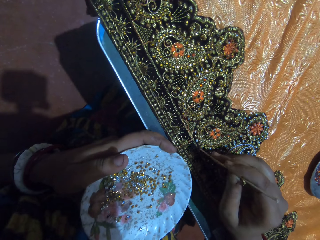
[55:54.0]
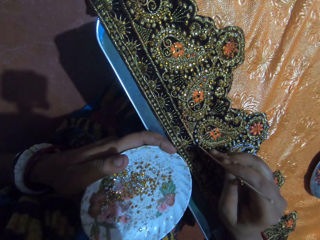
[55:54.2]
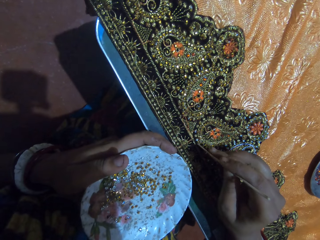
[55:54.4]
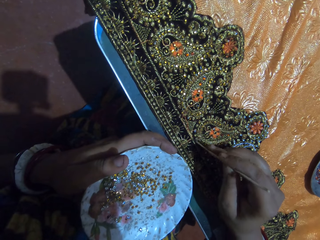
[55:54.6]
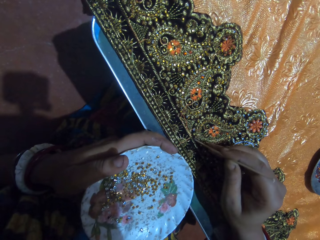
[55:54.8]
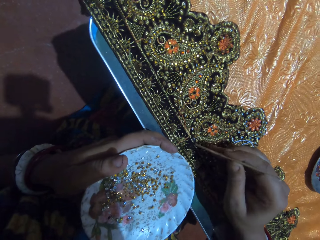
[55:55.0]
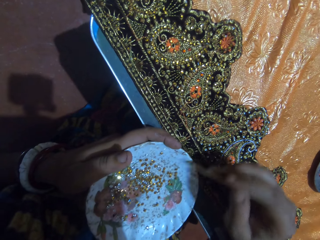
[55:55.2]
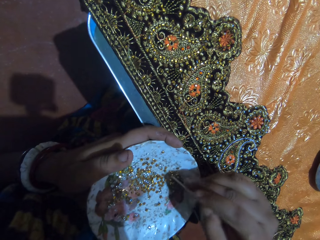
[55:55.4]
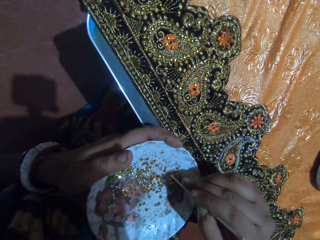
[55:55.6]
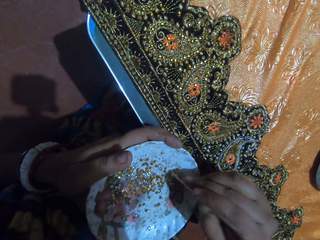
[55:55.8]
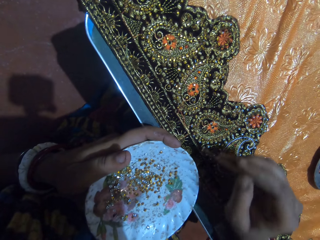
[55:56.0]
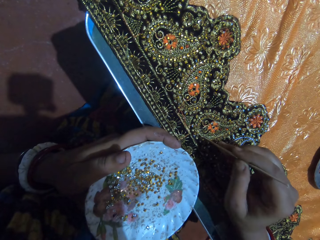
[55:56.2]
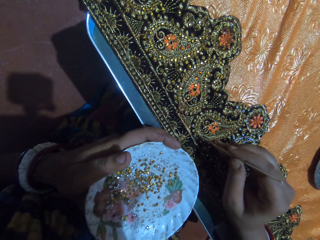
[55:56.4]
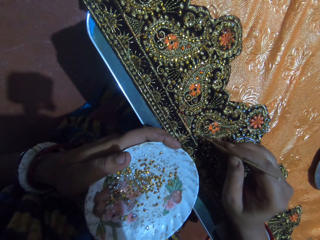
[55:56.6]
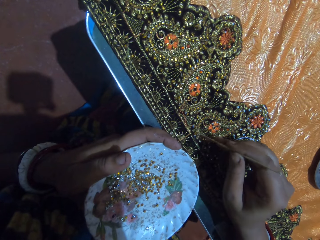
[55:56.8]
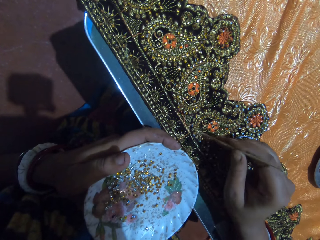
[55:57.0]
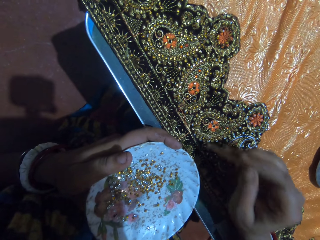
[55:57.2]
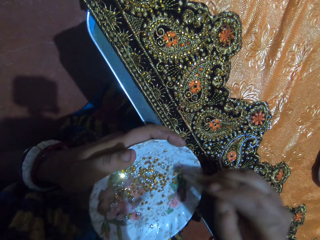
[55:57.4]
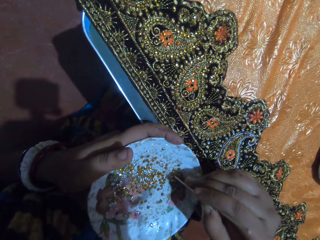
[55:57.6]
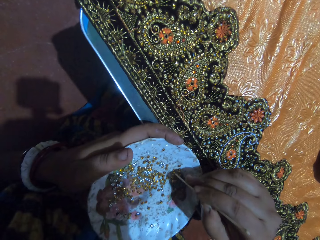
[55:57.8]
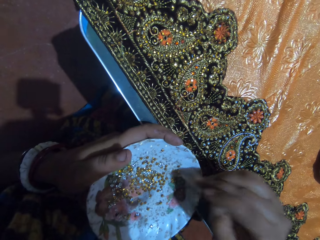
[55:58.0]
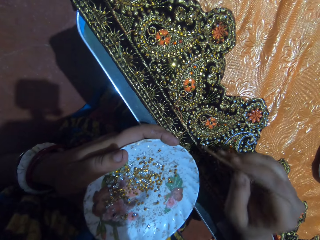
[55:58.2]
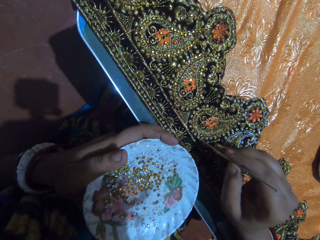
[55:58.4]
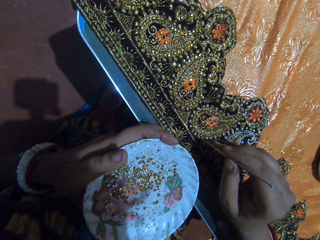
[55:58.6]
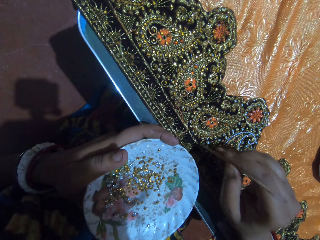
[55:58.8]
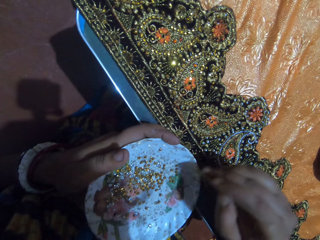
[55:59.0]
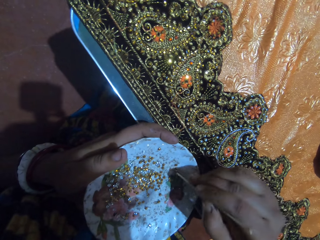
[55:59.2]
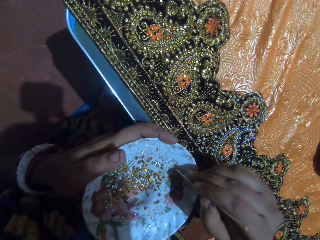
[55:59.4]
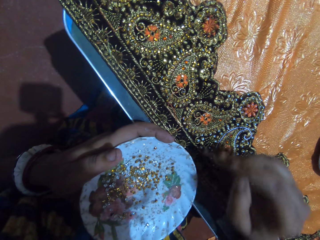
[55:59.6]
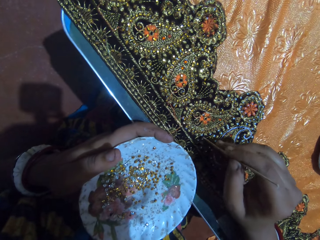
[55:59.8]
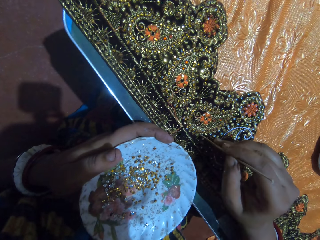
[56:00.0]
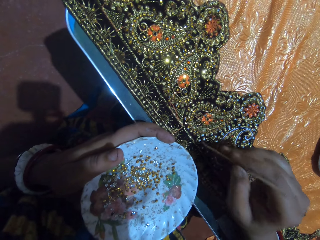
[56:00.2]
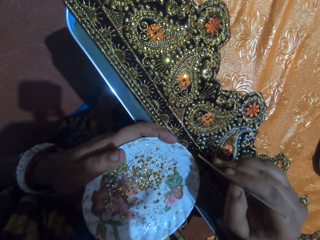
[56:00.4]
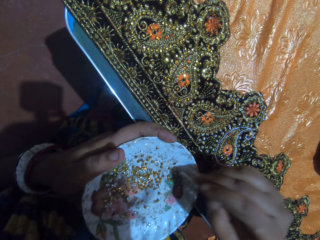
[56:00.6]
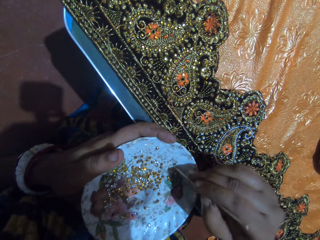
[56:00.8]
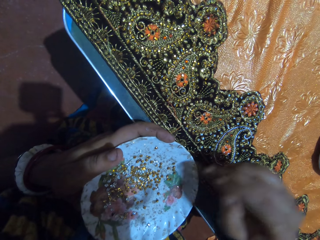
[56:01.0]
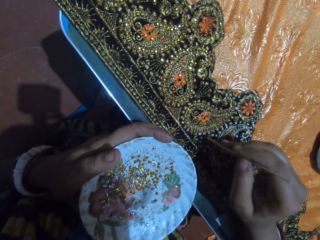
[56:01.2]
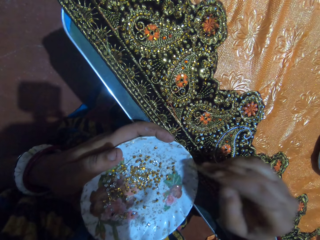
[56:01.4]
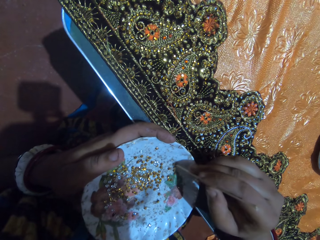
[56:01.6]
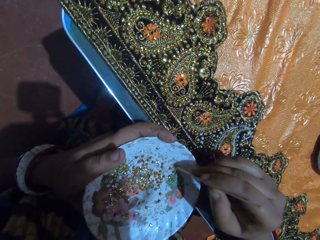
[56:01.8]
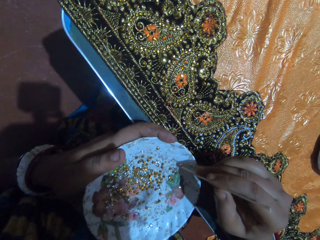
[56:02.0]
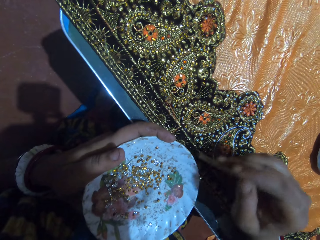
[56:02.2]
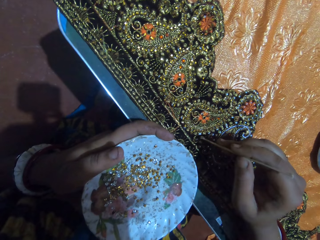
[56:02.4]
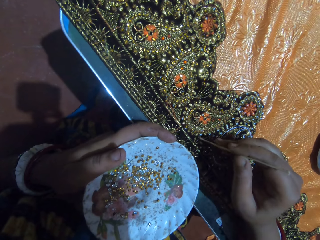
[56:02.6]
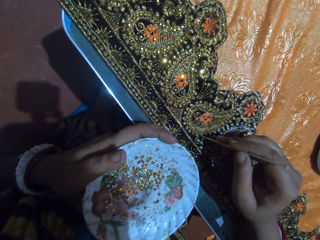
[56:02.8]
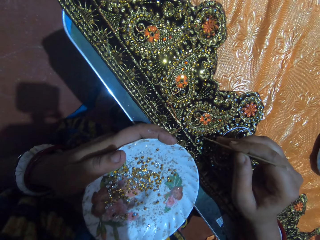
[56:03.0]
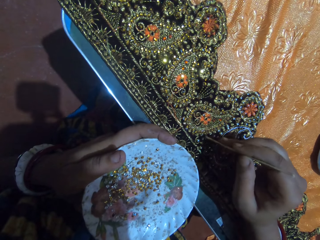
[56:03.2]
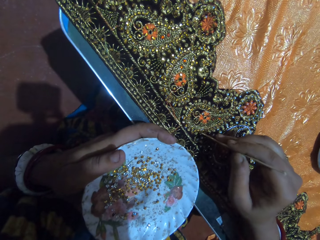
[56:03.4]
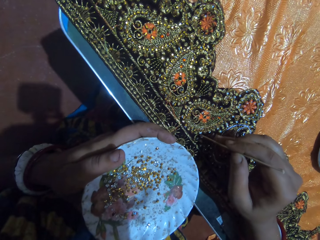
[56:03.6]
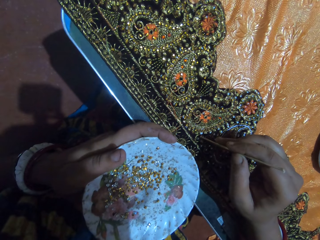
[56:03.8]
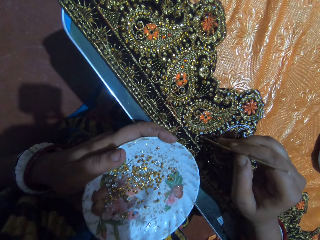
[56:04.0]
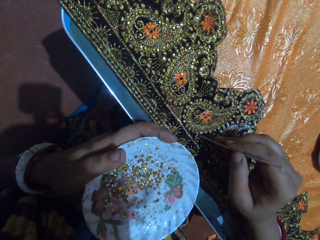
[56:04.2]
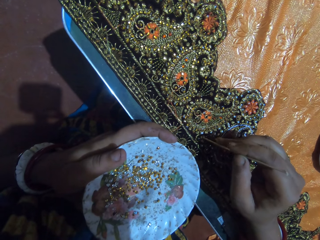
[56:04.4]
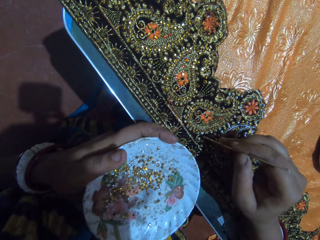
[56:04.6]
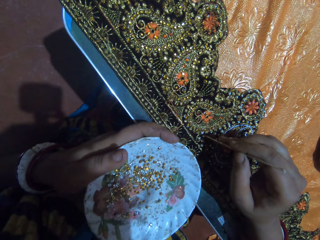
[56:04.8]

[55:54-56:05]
The camera wearer picks a rhinestone from the plastic saucer in her left hand with the jewel picker in her right hand. She places the rhinestone on the fabric with the jewel picker in her right hand. She picks a rhinestone from the plastic saucer in her left hand with the jewel picker in her right hand. She places the rhinestone on the fabric with the jewel picker in her right hand. She picks a rhinestone from the plastic saucer in her left hand with the jewel picker in her right hand. She places the rhinestone on the fabric with the jewel picker in her right hand. She picks a rhinestone from the plastic saucer in her left hand with the jewel picker in her right hand. She places the rhinestone on the fabric with the jewel picker in her right hand.

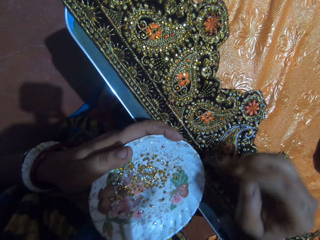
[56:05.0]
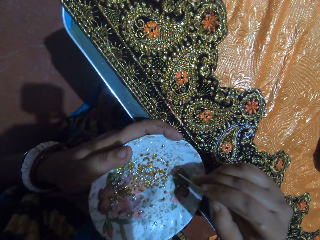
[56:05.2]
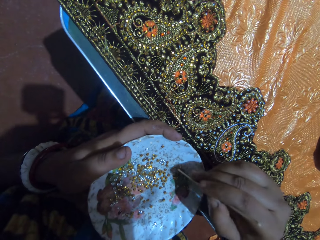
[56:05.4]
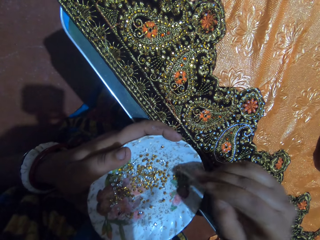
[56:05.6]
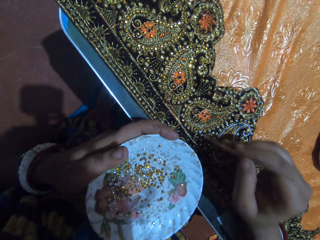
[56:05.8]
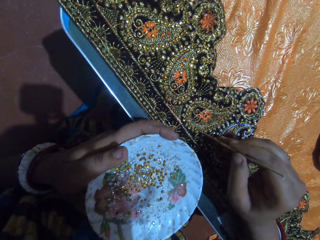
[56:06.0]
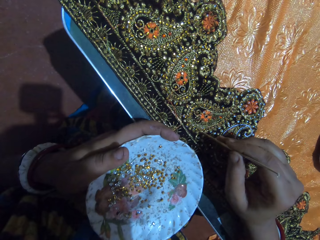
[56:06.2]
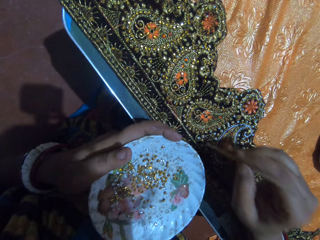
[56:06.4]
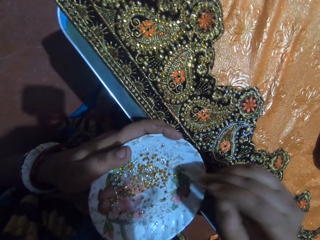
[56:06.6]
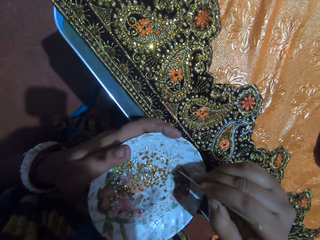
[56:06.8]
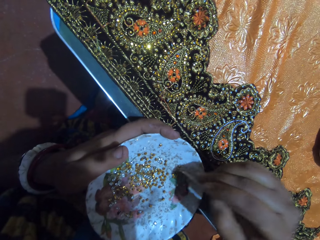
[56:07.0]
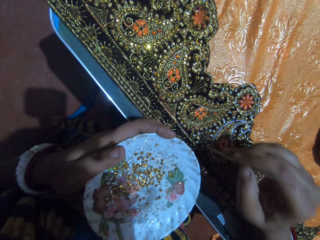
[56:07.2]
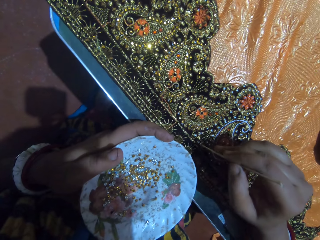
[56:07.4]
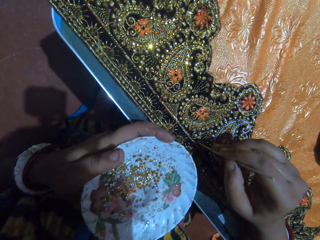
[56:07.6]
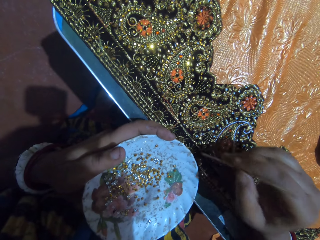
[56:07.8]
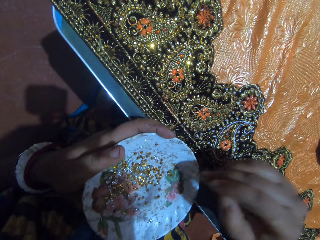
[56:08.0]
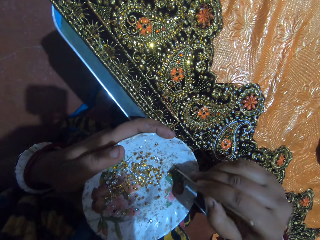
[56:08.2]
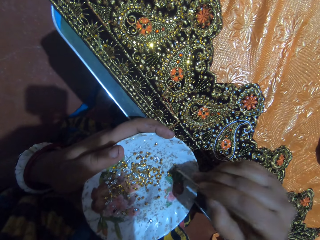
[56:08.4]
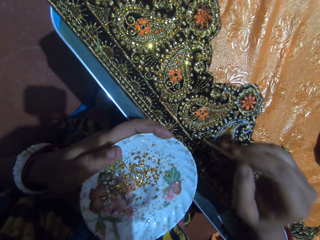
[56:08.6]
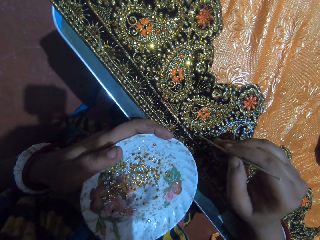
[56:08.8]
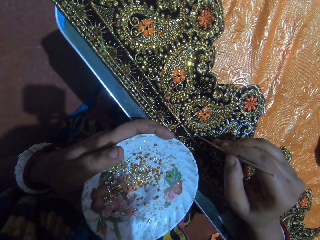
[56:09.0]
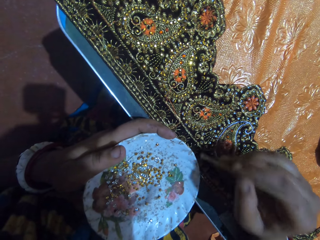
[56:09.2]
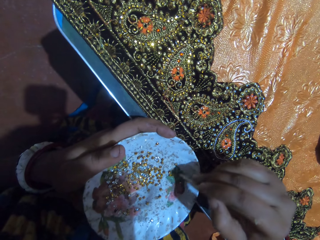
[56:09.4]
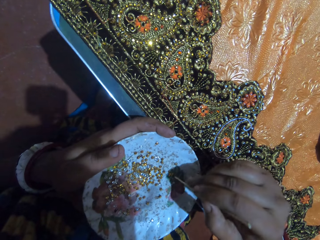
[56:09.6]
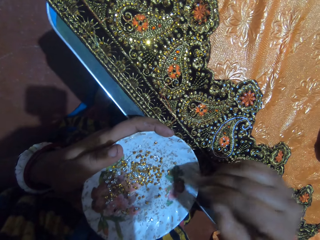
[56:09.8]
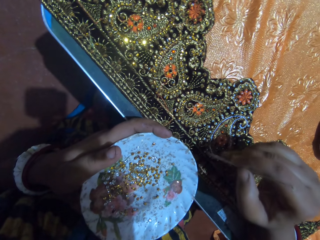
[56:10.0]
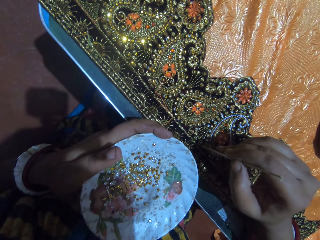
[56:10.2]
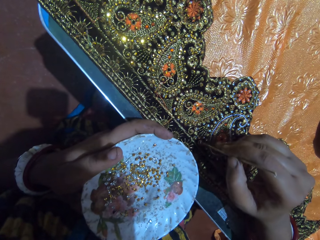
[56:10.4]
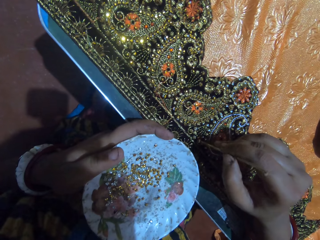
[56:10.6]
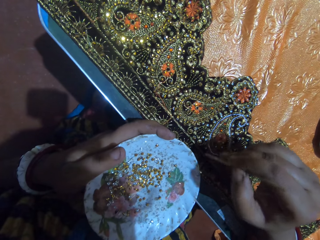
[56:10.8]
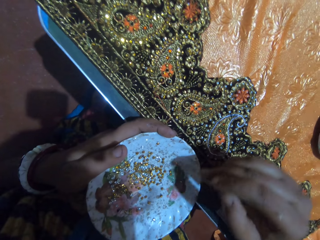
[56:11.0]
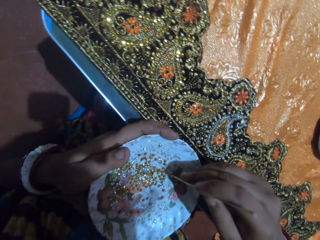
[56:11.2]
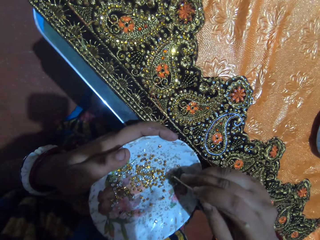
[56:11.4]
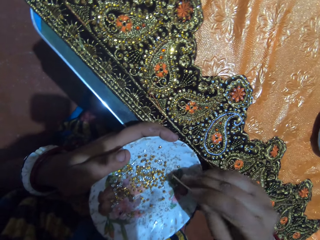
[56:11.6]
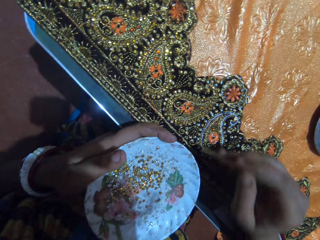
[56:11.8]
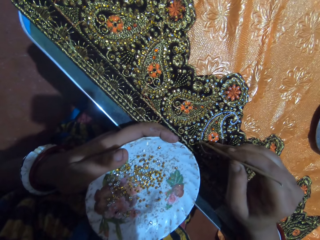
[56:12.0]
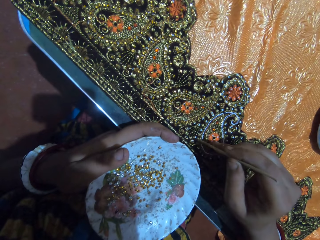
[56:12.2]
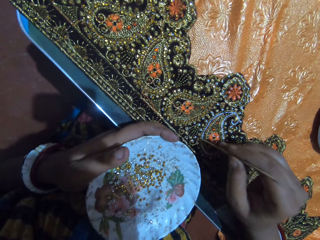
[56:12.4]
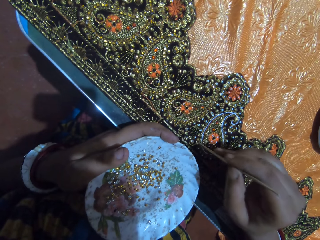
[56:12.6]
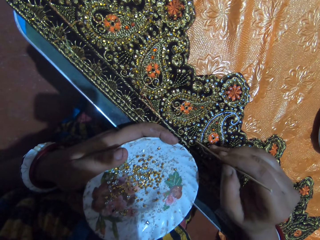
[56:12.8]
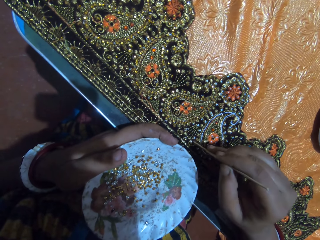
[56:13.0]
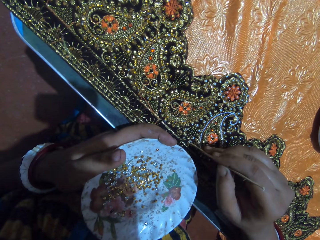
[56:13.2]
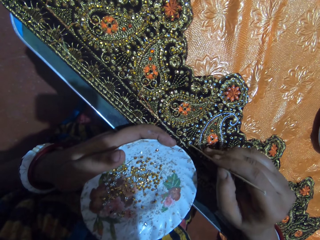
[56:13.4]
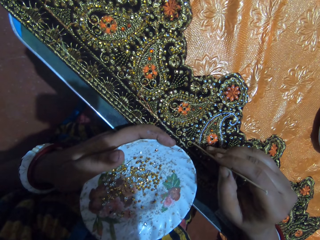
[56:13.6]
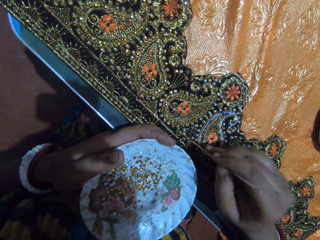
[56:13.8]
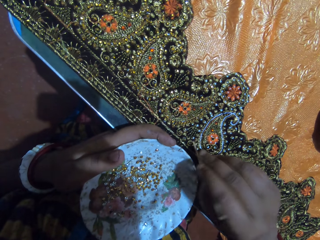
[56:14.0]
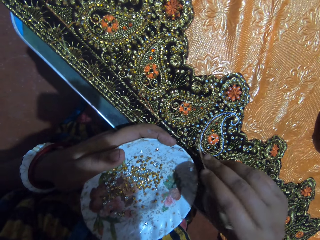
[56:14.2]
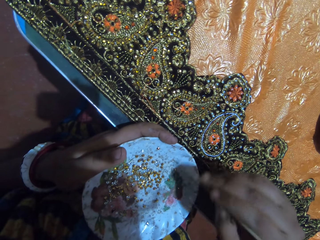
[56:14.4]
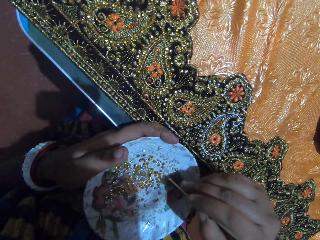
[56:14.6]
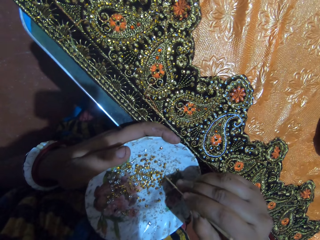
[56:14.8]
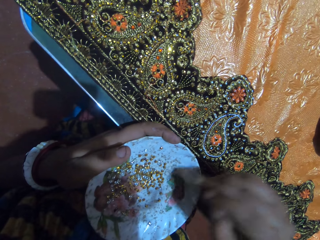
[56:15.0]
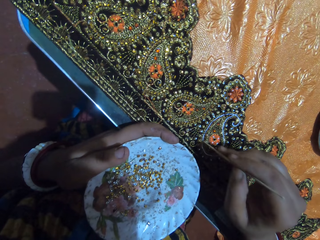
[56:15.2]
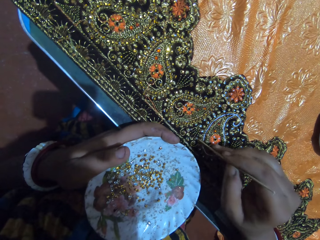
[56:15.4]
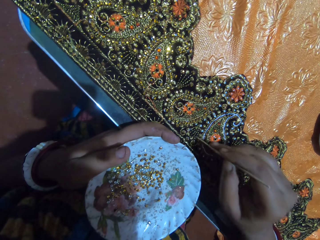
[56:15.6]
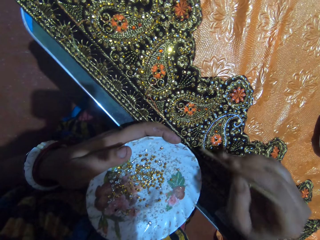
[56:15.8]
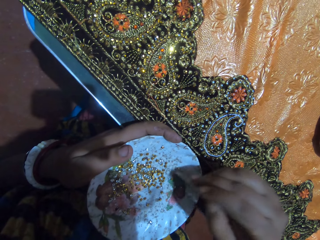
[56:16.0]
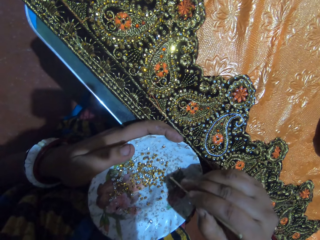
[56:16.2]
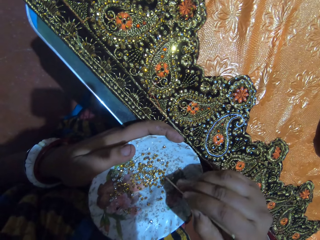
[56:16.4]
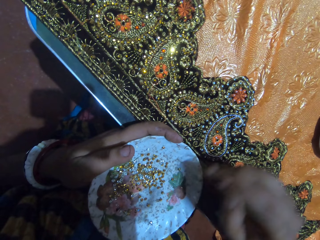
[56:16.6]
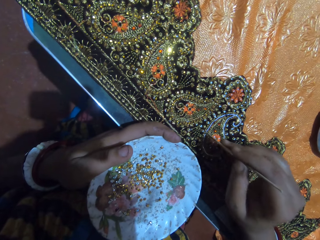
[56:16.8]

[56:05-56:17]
The camera wearer picks a rhinestone from the plastic saucer in her left hand with the jewel picker in her right hand. She places the rhinestone on the fabric with the jewel picker in her right hand. She picks a rhinestone from the plastic saucer in her left hand with the jewel picker in her right hand. She places the rhinestone on the fabric with the jewel picker in her right hand. She picks a rhinestone from the plastic saucer in her left hand with the jewel picker in her right hand. She places the rhinestone on the fabric with the jewel picker in her right hand. She picks a rhinestone from the plastic saucer in her left hand with the jewel picker in her right hand. She places the rhinestone on the fabric with the jewel picker in her right hand. She picks a rhinestone from the plastic saucer in her left hand with the jewel picker in her right hand. She places the rhinestone on the fabric with the jewel picker in her right hand. She picks a rhinestone from the plastic saucer in her left hand with the jewel picker in her right hand. She places the rhinestone on the fabric with the jewel picker in her right hand. She picks a rhinestone from the plastic saucer in her left hand with the jewel picker in her right hand.
